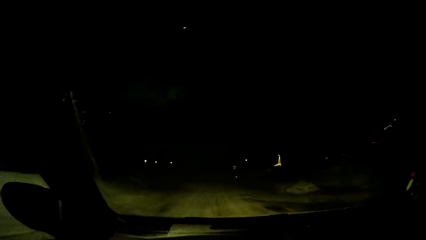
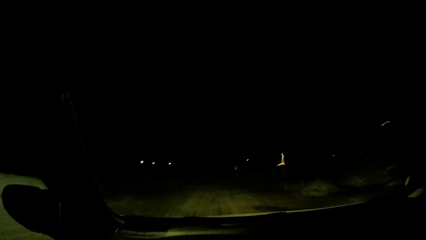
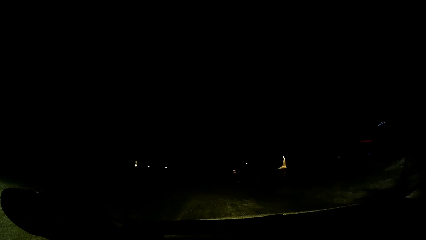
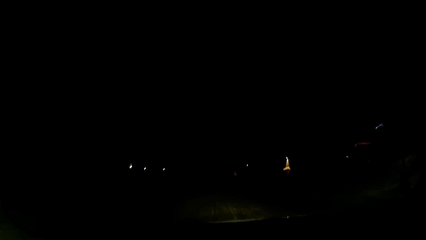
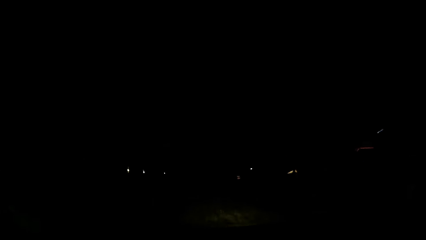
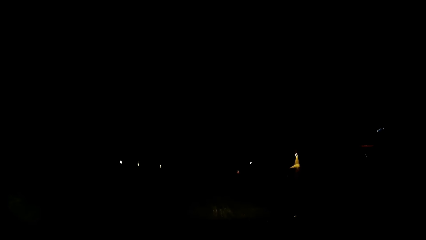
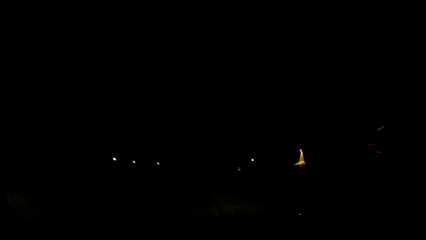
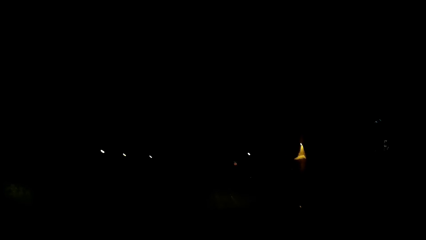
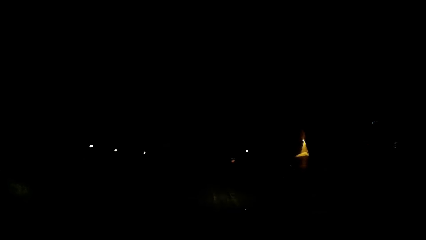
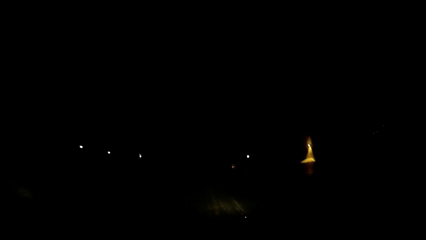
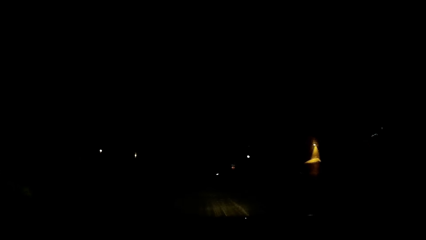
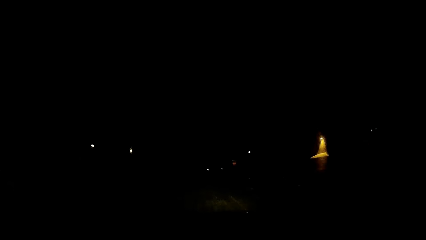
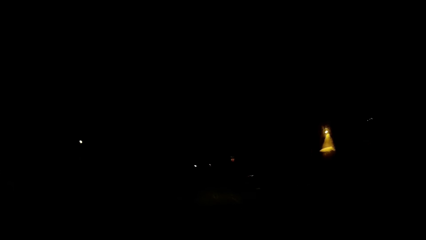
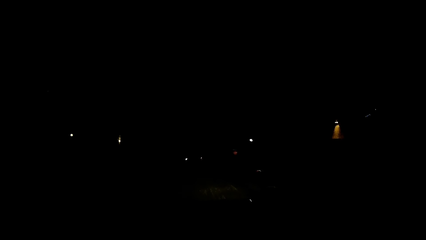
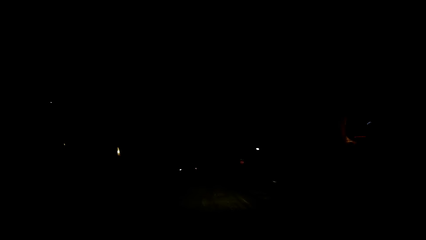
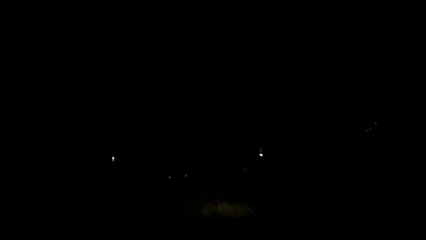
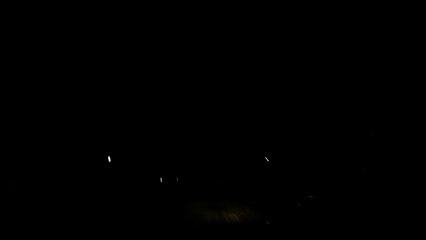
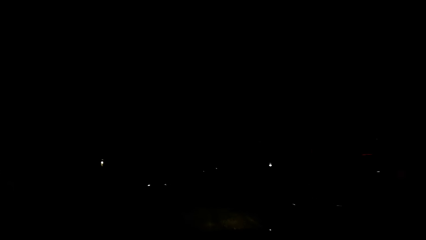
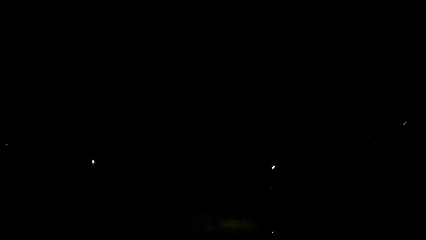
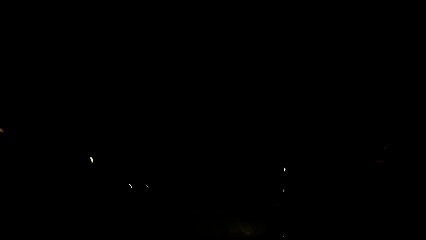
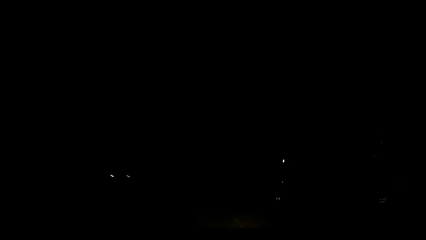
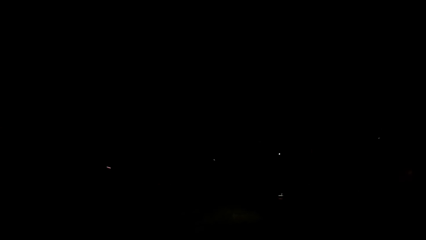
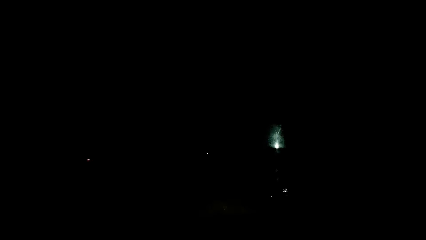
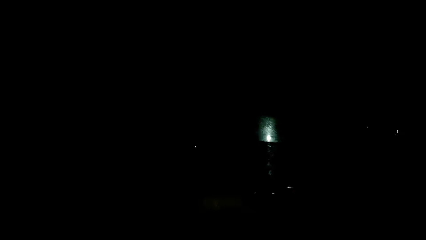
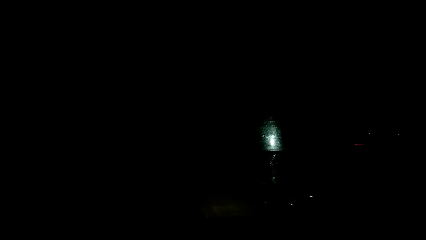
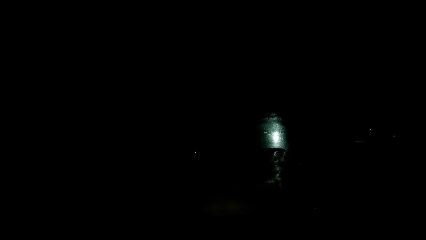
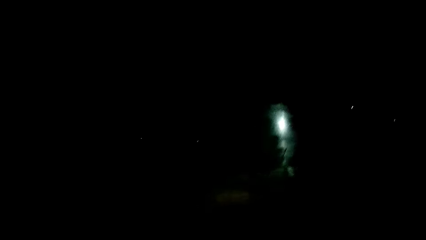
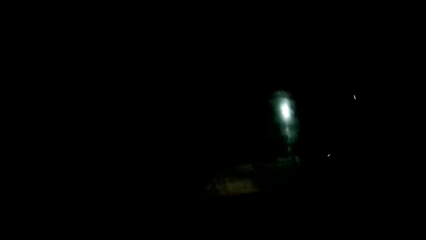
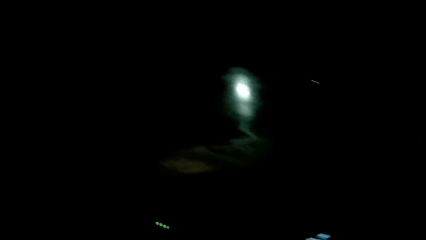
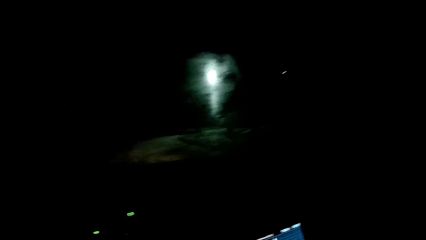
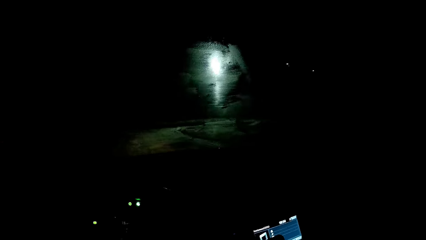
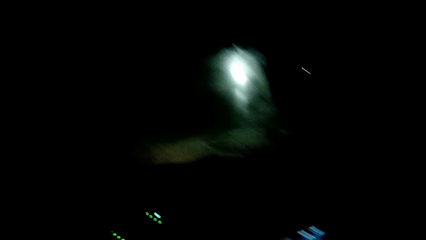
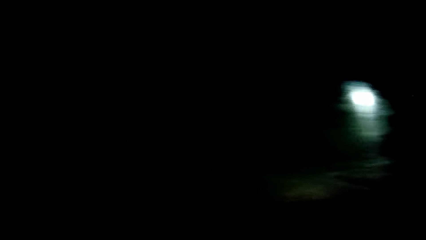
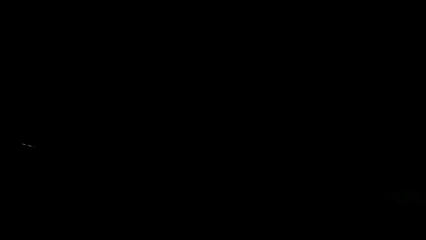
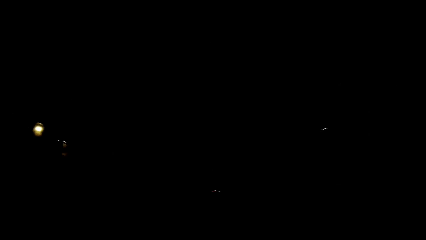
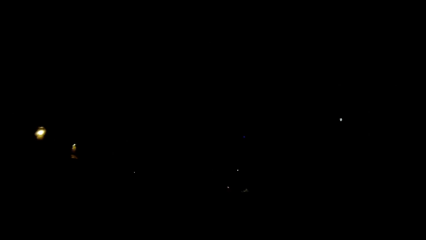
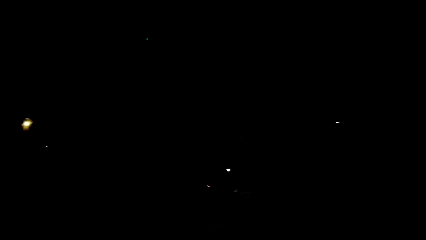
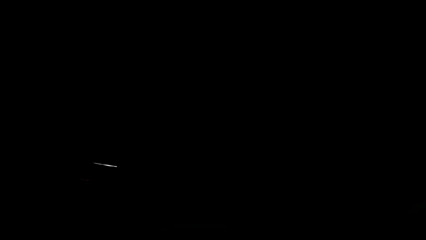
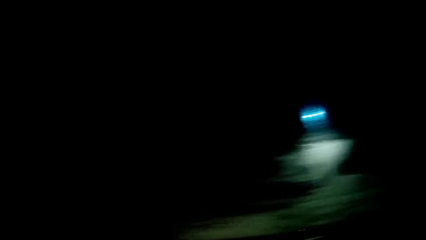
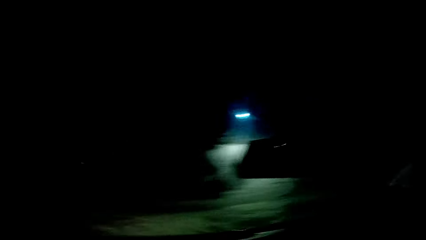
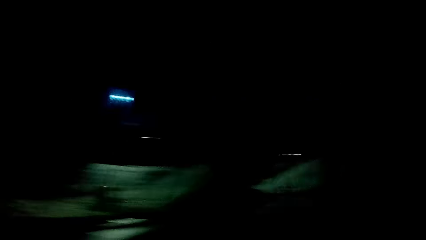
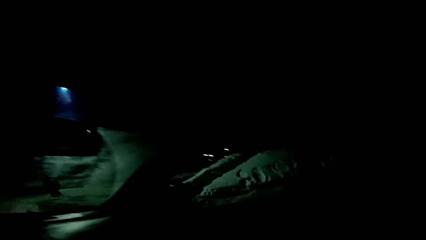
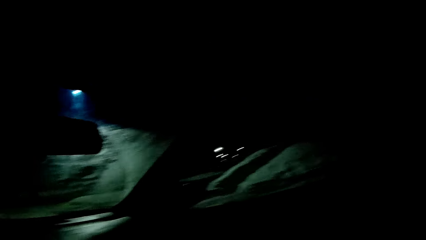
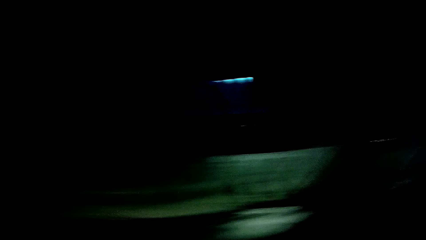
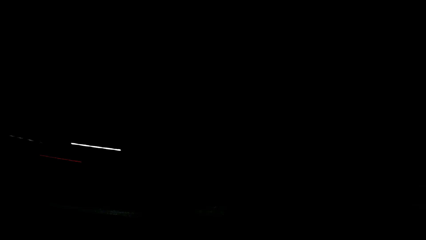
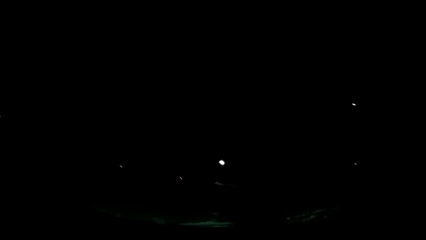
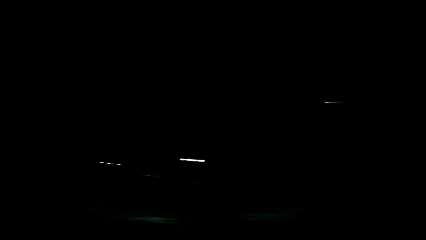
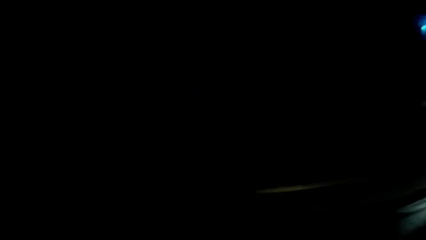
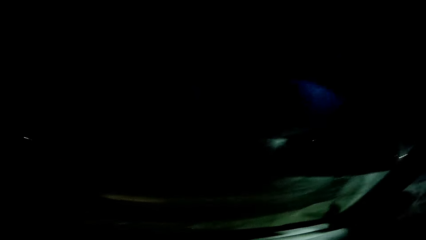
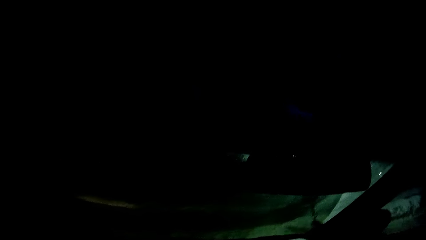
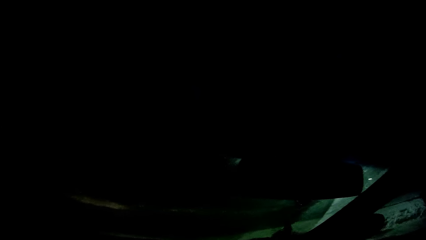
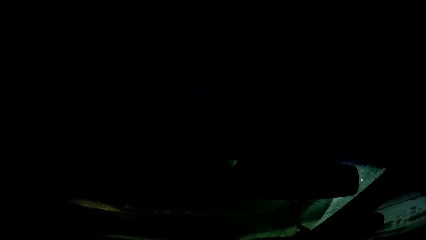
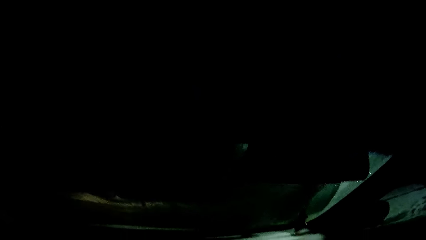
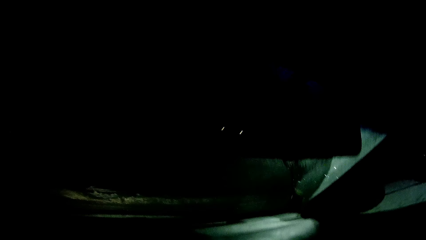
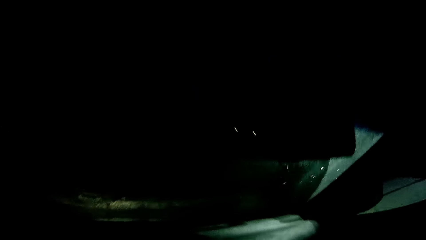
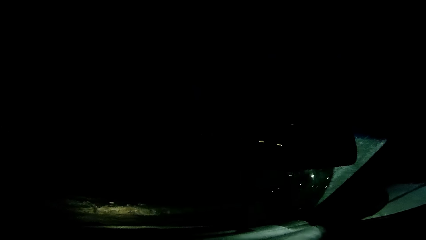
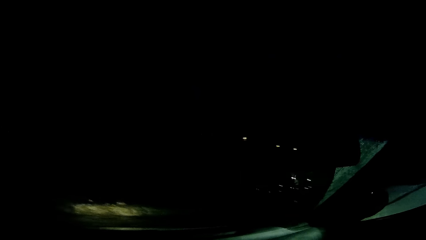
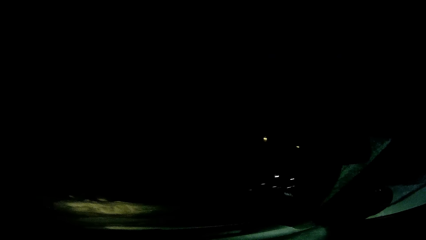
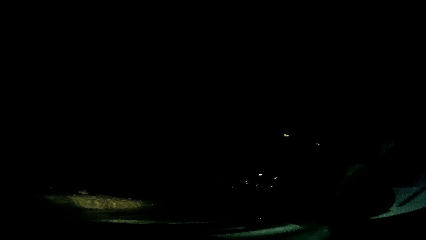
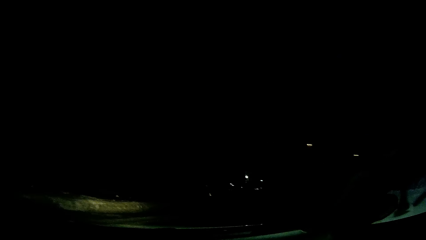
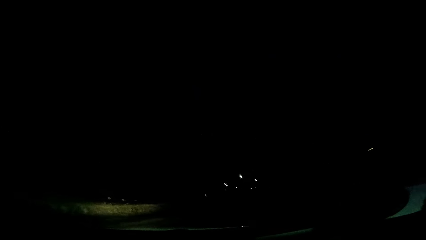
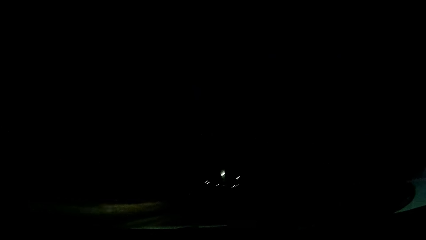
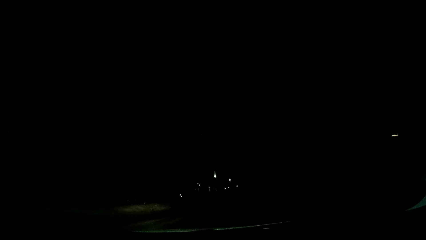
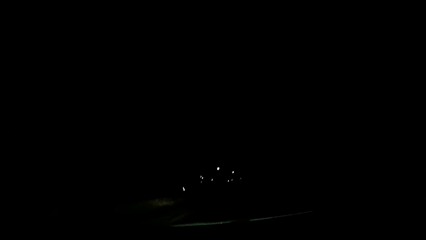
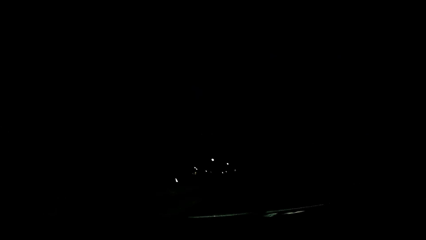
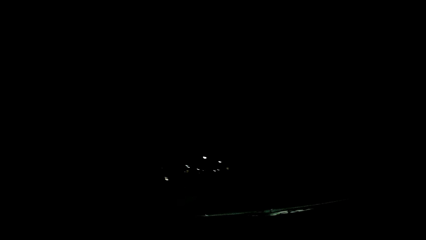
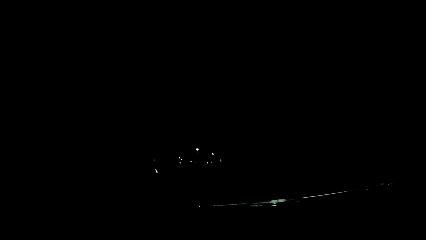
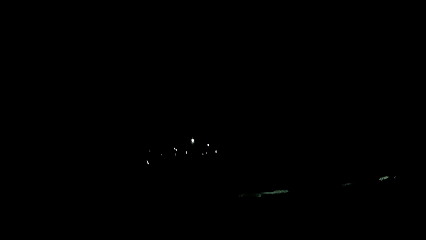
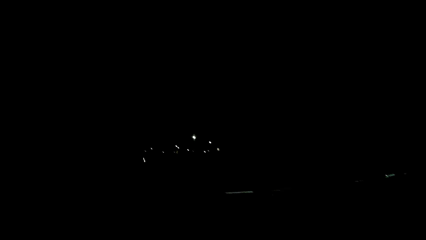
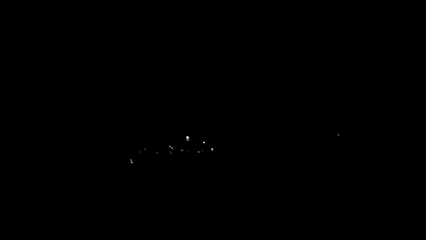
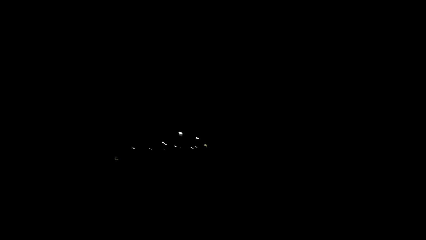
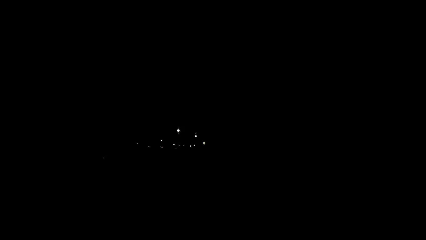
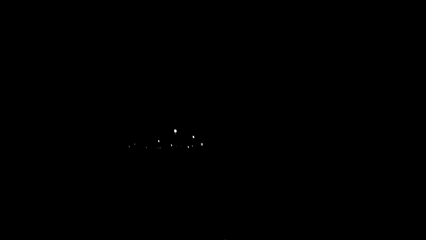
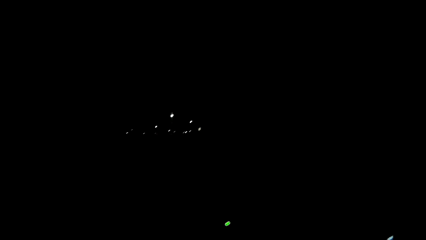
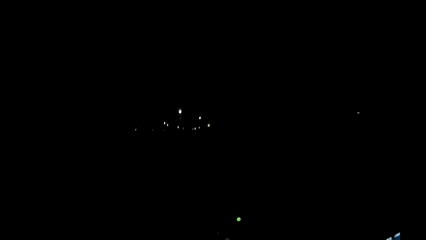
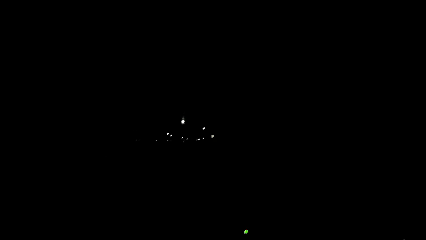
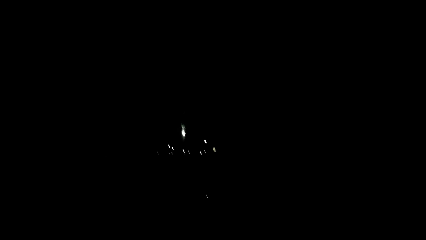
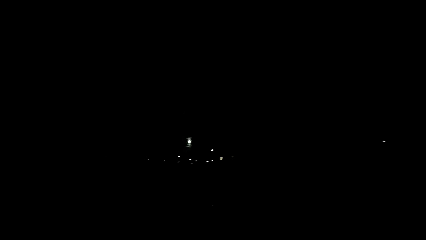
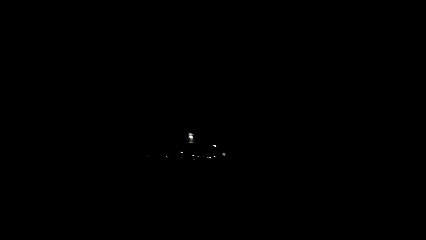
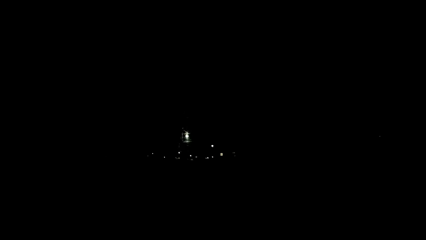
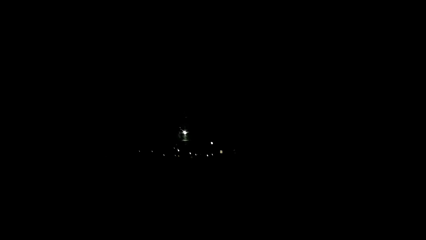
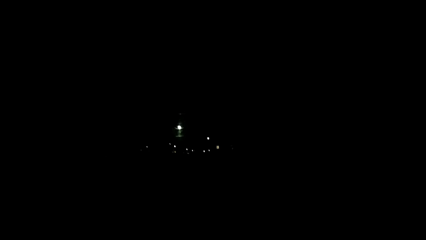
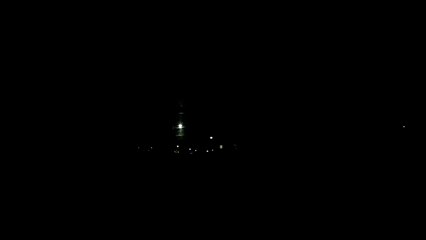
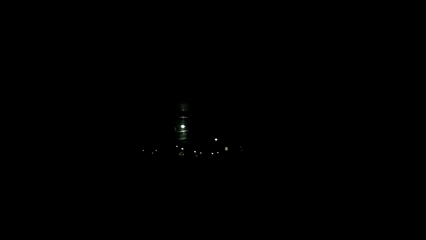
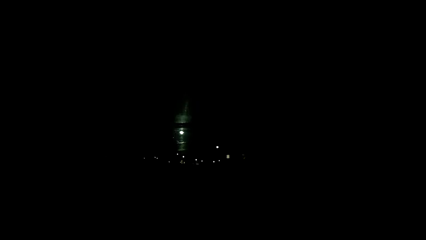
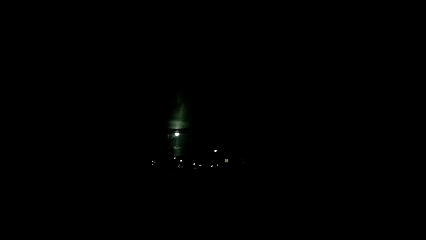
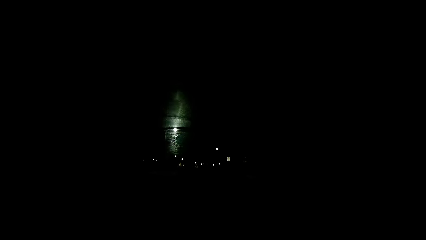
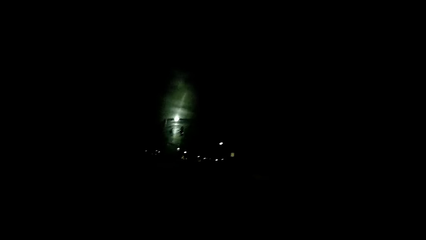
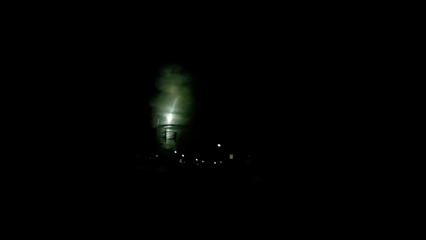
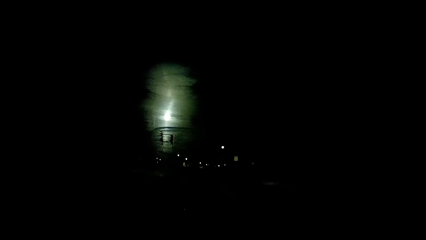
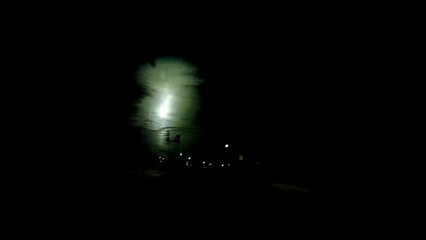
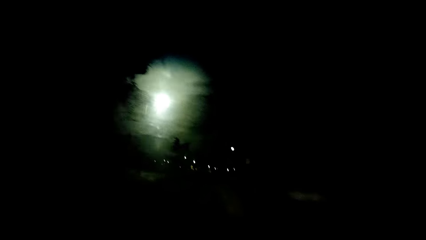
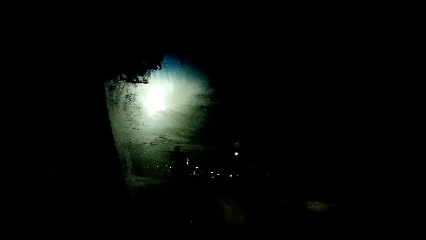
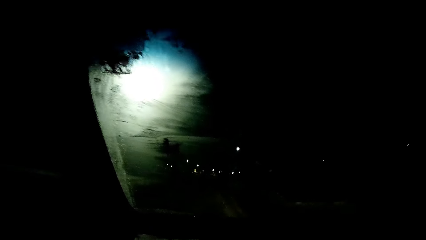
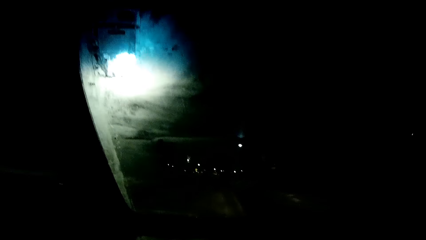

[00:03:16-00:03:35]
The camera wearer looks around. They drive the car.
